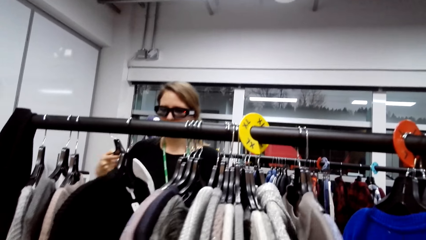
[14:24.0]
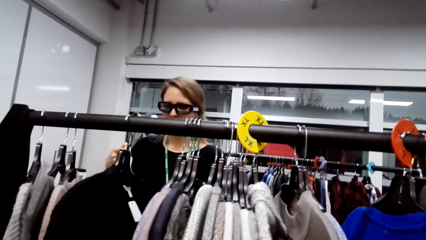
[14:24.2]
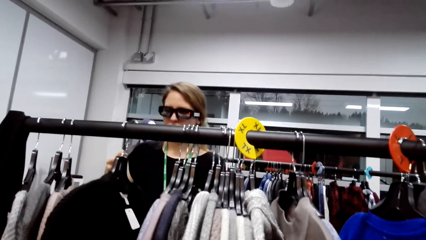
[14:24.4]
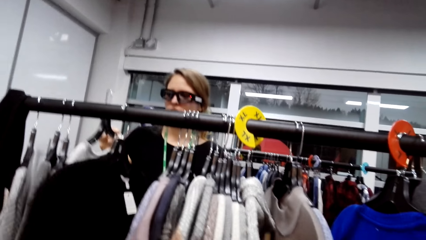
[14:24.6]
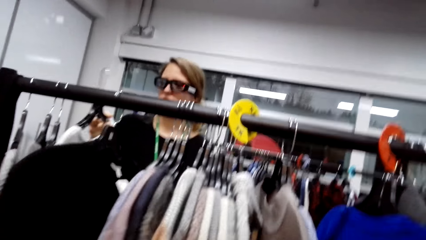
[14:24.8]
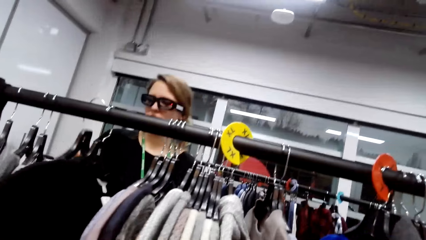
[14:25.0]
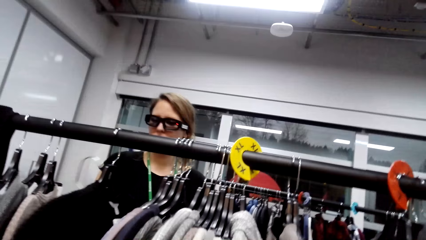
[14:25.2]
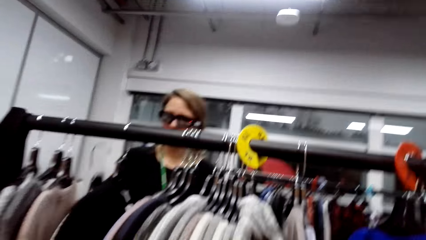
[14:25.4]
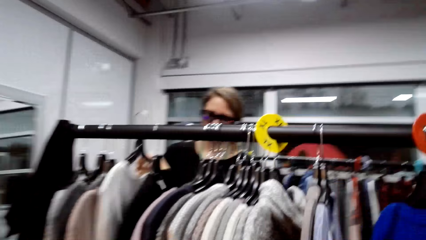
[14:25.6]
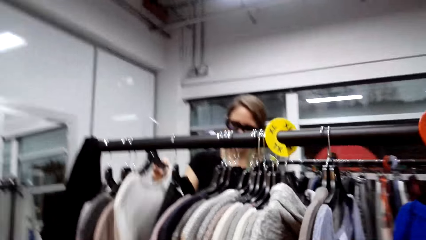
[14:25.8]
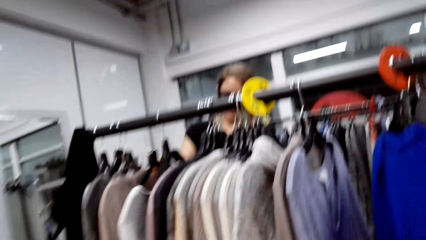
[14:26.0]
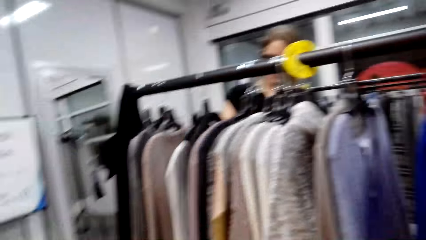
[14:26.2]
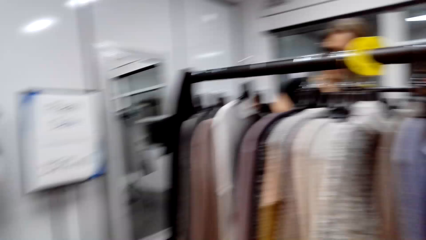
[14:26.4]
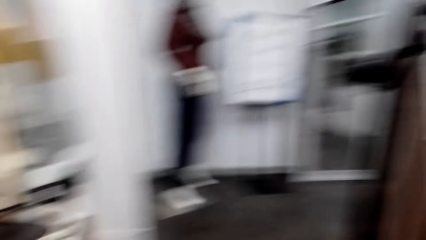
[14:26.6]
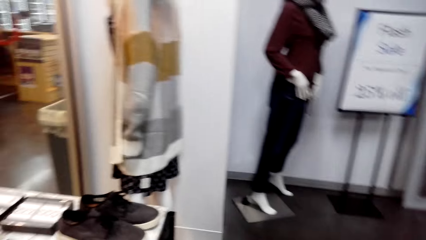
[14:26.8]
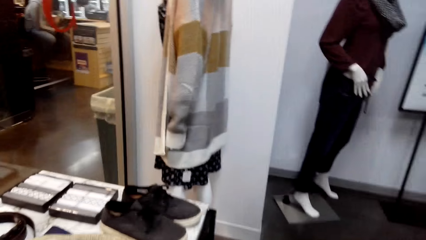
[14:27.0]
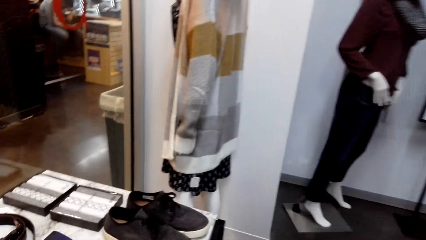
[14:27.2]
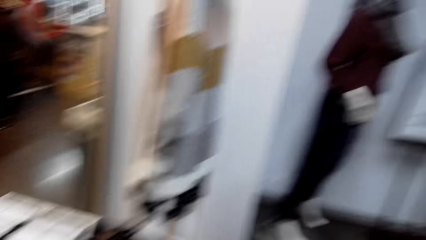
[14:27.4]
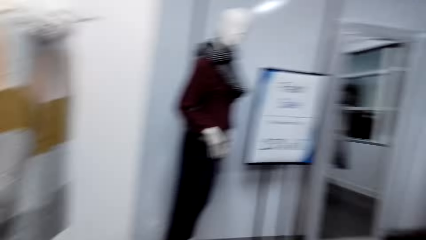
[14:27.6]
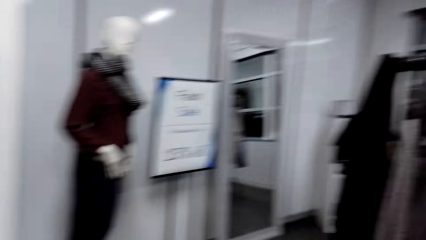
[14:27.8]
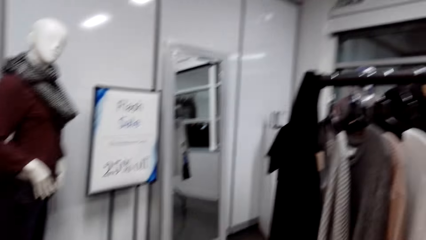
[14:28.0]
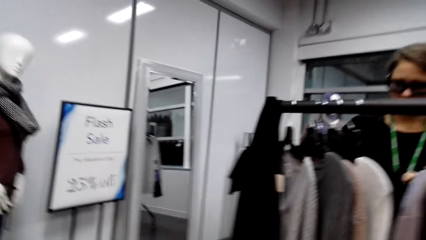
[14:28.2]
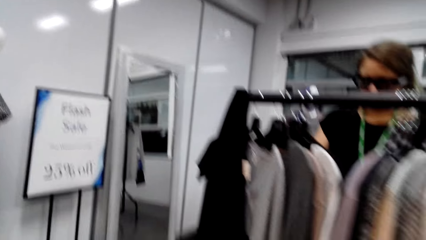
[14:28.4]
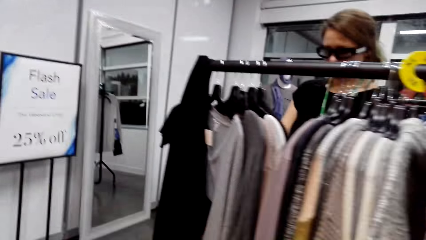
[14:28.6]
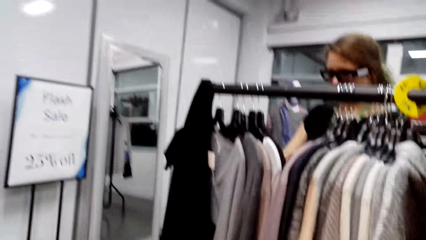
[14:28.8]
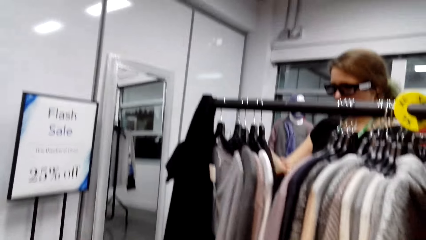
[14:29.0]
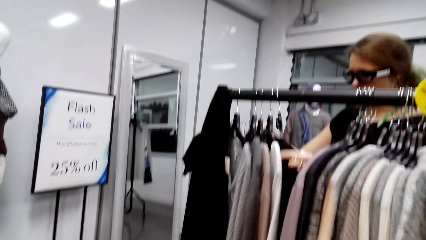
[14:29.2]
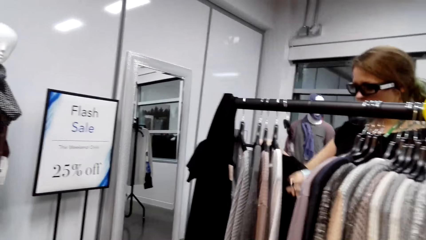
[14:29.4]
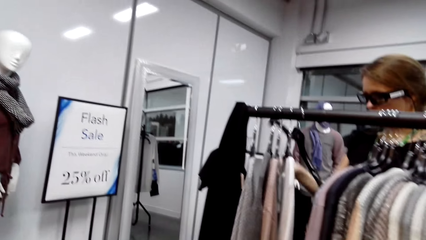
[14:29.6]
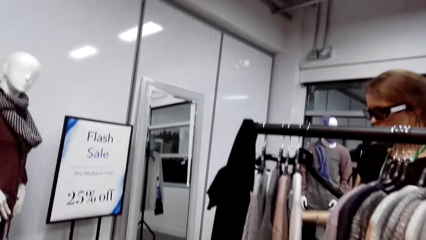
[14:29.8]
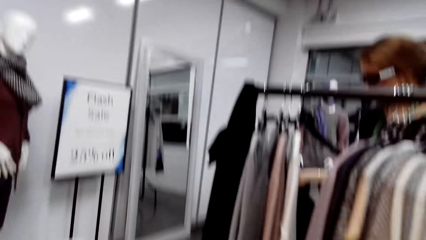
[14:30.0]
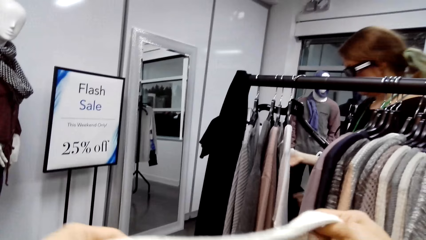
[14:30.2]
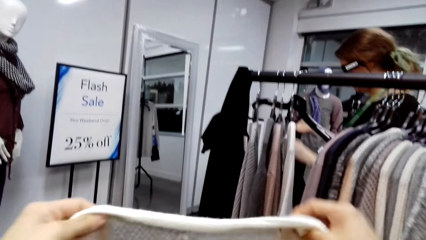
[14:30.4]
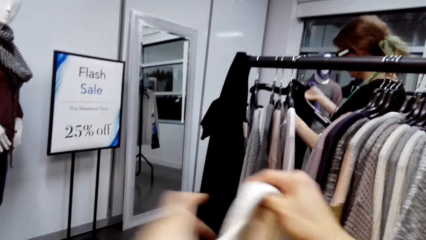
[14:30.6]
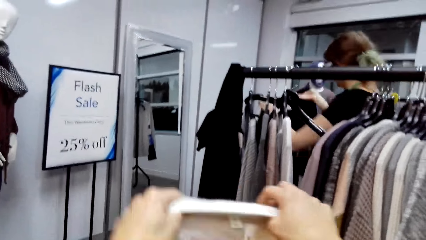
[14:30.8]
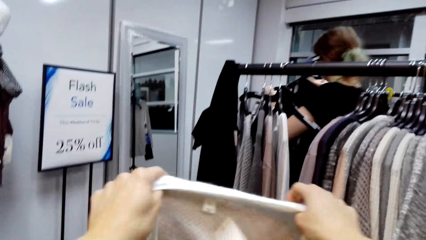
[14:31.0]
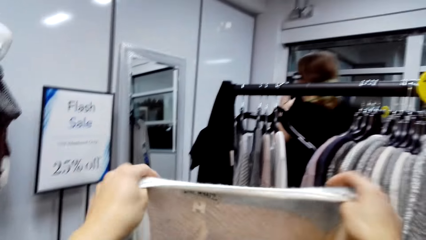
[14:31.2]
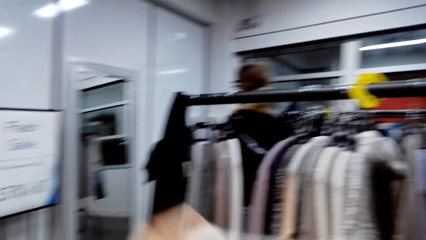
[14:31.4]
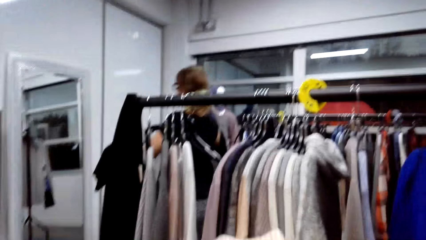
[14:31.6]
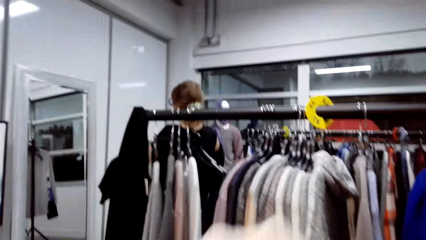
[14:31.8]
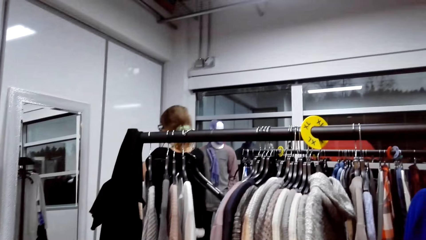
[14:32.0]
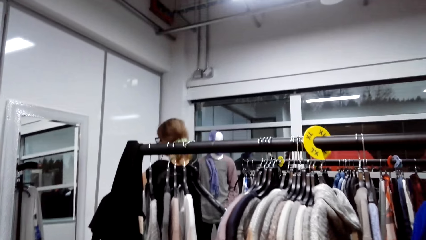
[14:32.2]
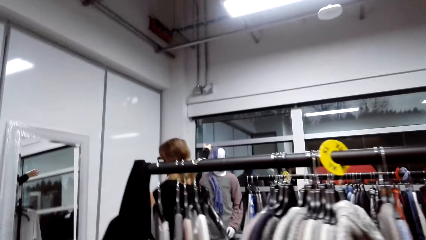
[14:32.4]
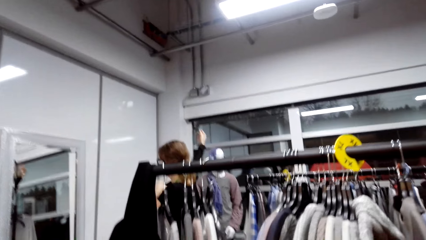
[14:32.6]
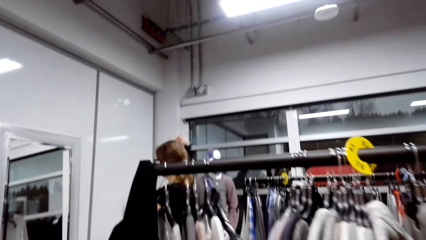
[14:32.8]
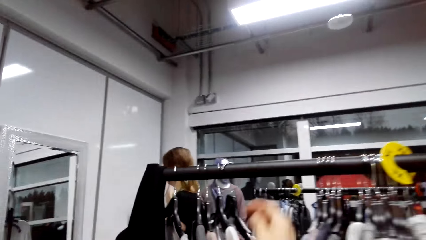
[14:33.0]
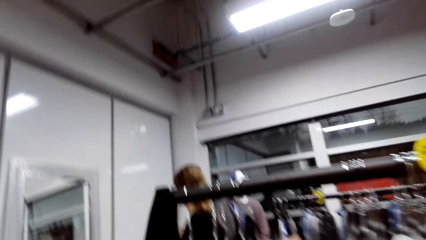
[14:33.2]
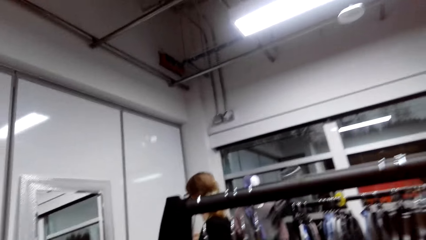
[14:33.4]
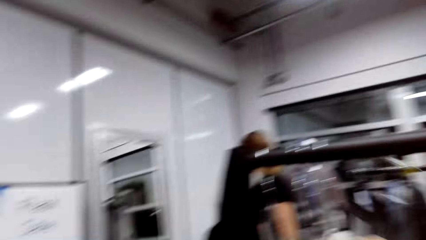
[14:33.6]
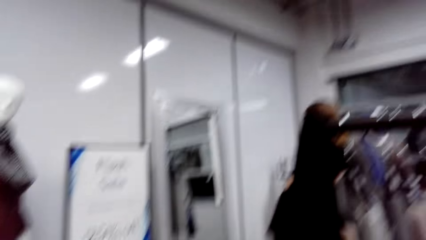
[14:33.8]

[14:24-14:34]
The camera wearer talks. A woman puts a cloth hanger on the clothes stand. The camera wearer talks. They do something. The woman takes a sweater from the clothes stand. The camera wearer looks at the sweater. The woman puts on the sweater.

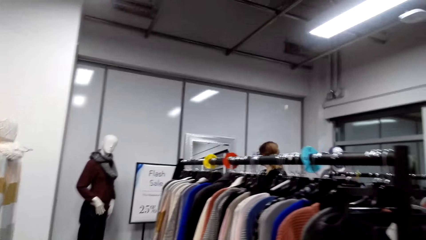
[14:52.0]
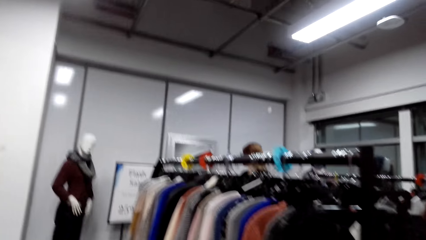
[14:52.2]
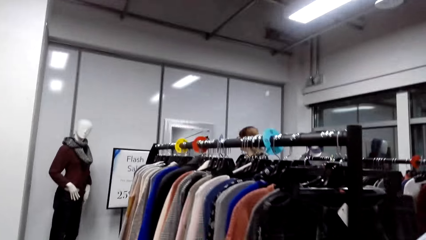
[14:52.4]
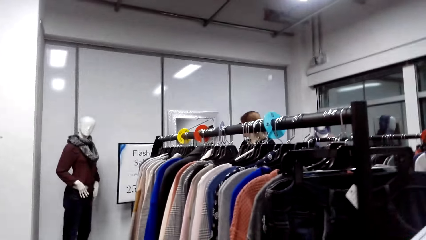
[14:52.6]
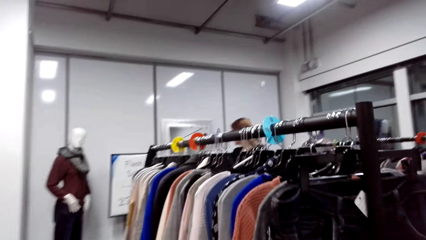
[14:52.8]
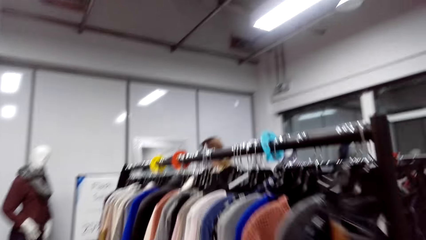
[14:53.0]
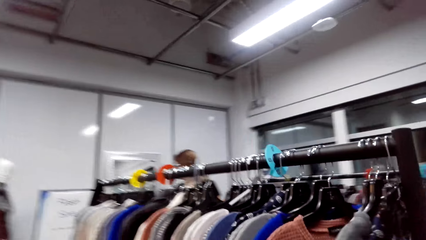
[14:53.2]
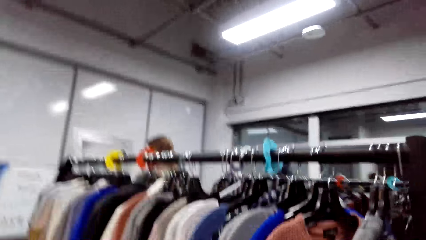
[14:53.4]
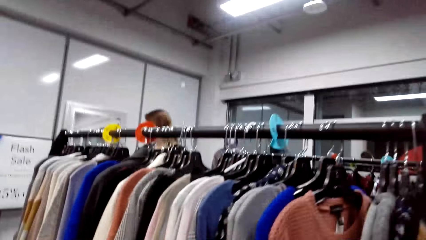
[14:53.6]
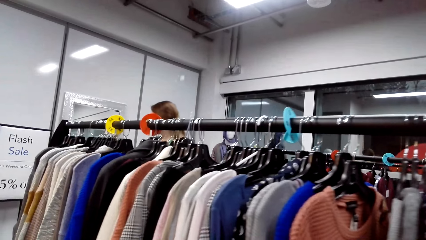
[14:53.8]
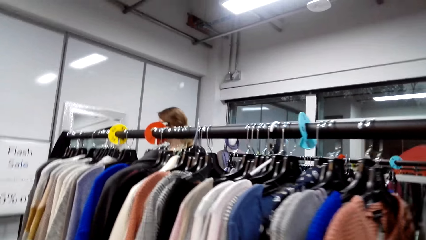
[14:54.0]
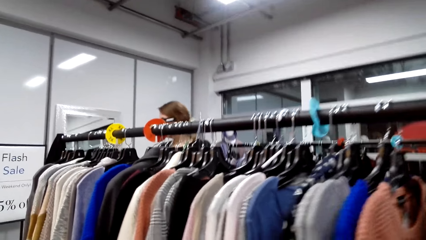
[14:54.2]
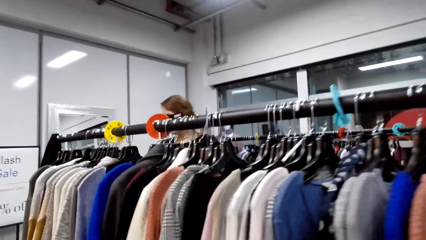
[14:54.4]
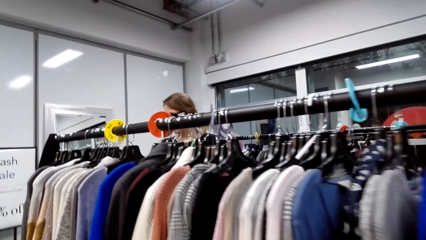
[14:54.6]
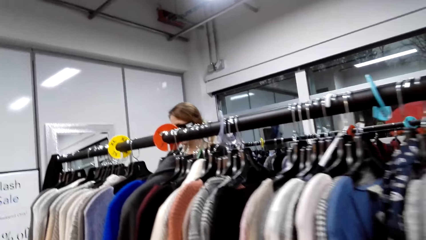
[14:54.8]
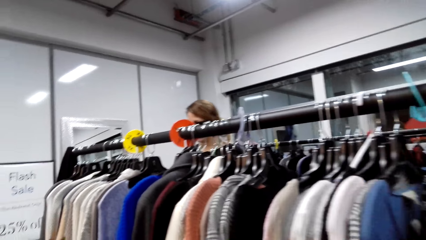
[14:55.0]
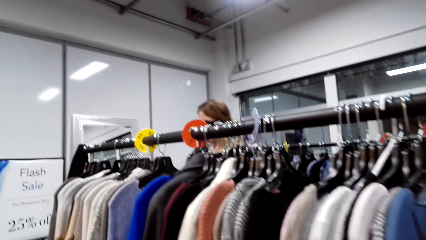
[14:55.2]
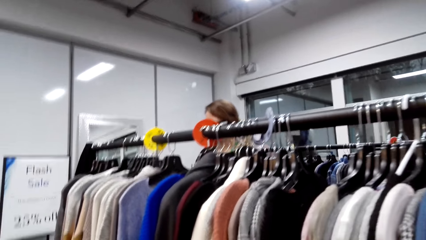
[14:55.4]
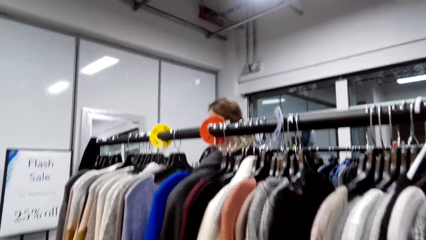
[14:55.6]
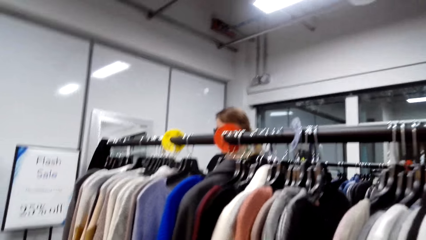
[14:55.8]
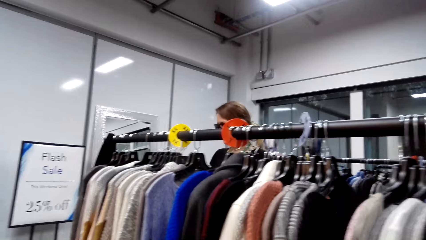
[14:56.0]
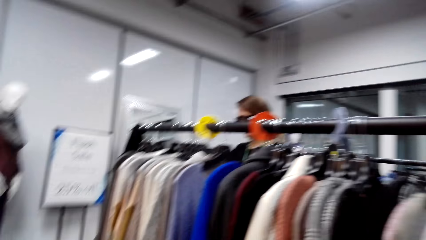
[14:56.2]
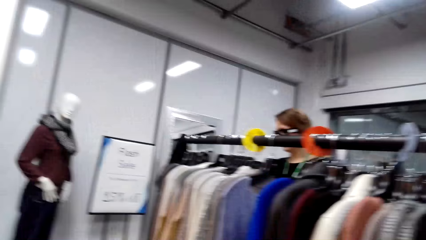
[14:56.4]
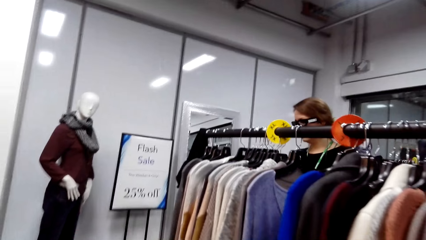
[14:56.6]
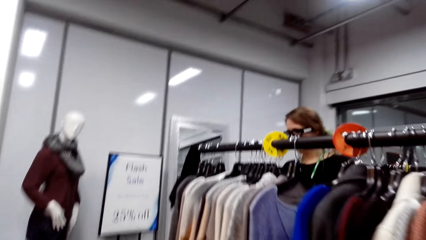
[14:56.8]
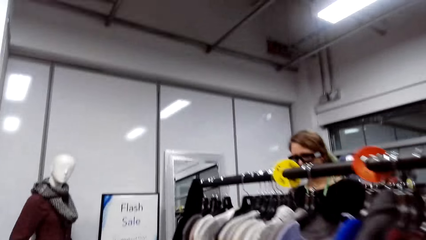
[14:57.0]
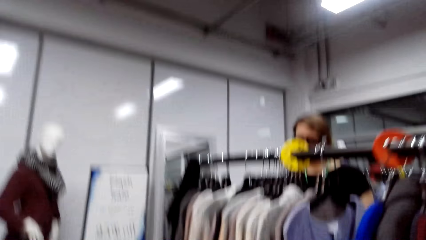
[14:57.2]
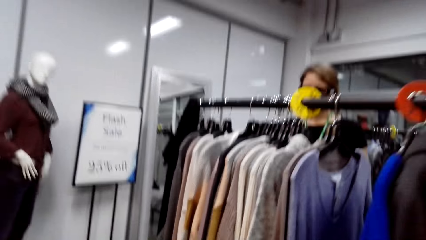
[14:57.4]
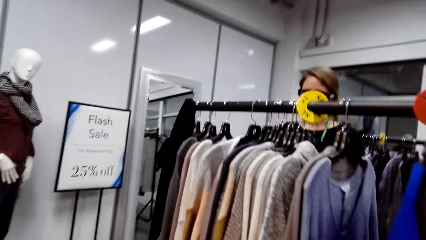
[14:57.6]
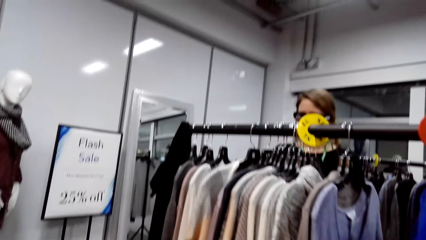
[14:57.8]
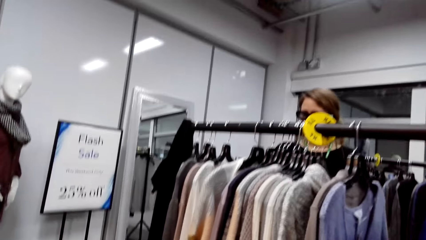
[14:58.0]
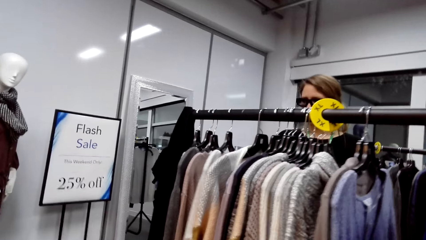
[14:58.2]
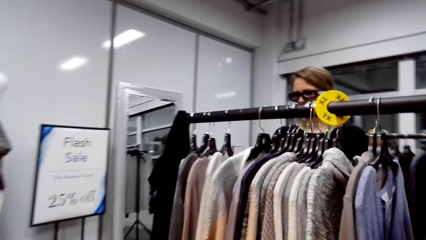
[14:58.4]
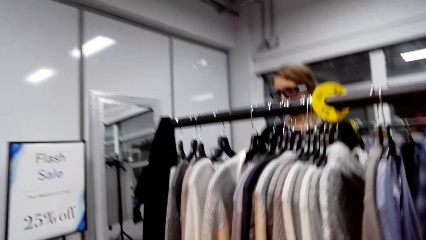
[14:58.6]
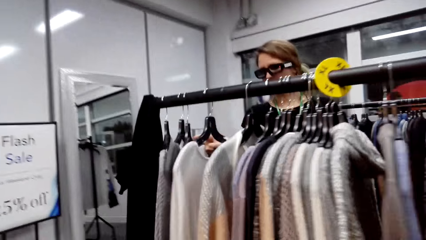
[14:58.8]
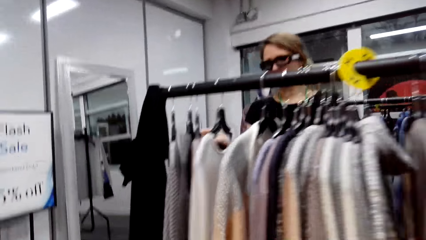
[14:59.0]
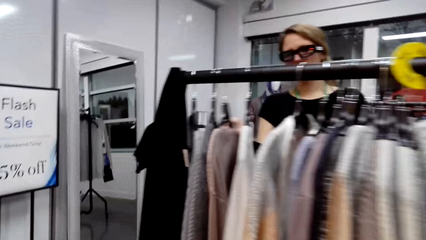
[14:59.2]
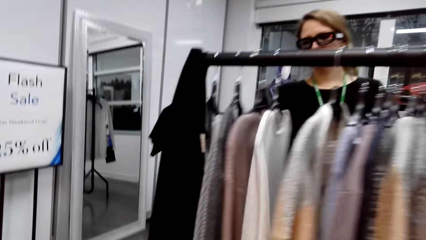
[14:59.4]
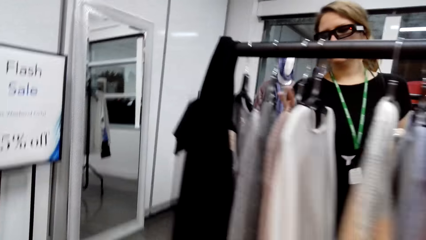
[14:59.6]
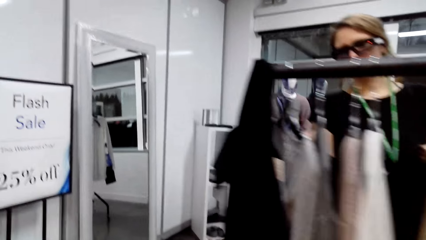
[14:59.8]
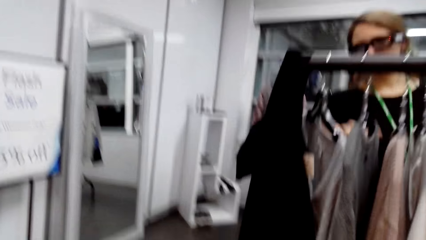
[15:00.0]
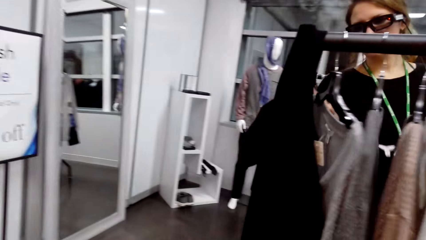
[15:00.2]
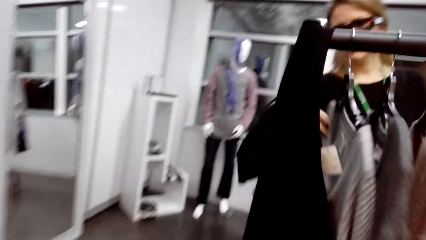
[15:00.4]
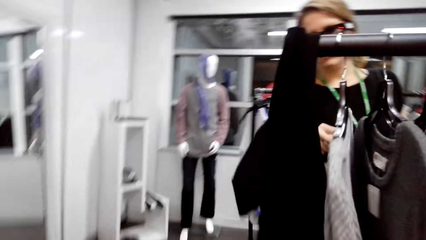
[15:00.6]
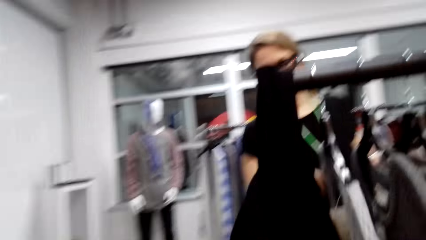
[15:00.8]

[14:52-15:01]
The camera wearer walks. A man talks. The camera wearer talks. They walk around.
